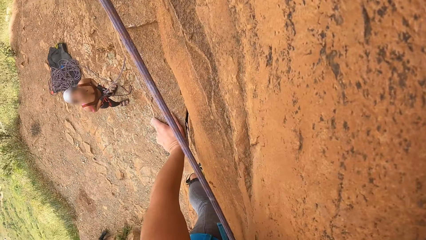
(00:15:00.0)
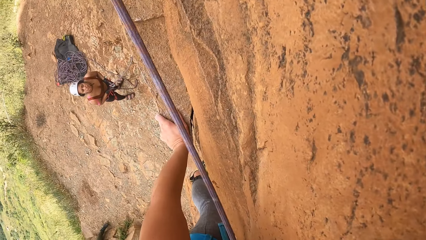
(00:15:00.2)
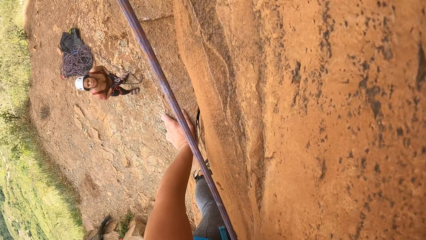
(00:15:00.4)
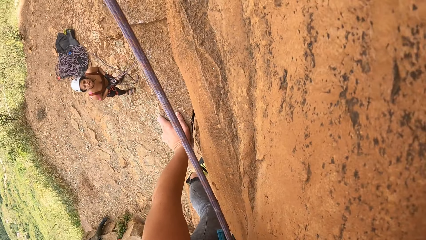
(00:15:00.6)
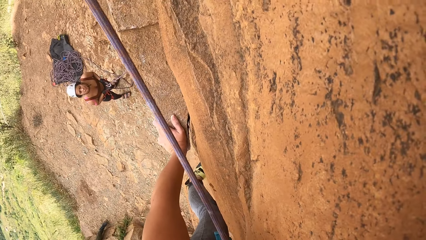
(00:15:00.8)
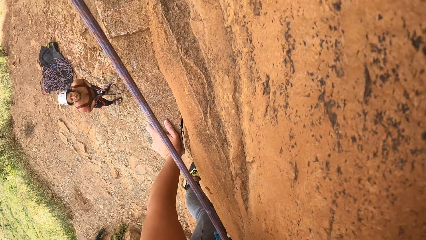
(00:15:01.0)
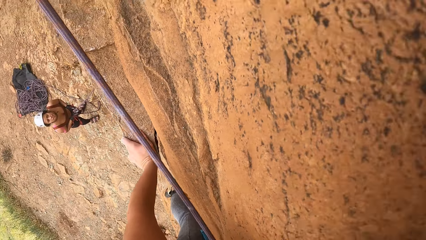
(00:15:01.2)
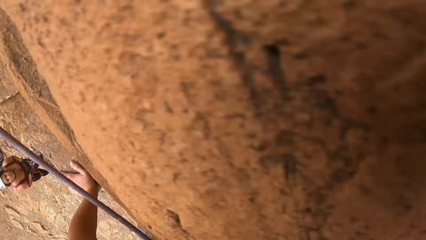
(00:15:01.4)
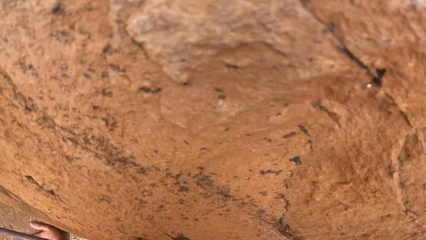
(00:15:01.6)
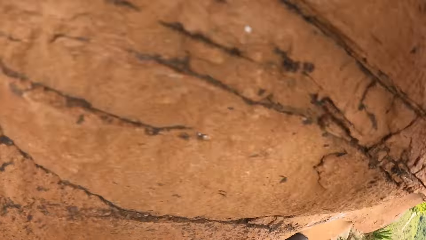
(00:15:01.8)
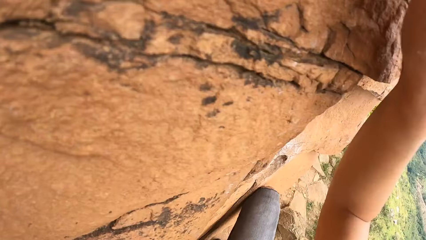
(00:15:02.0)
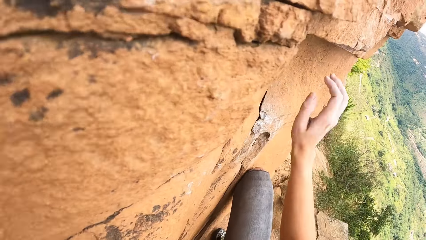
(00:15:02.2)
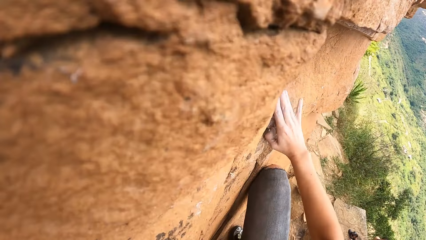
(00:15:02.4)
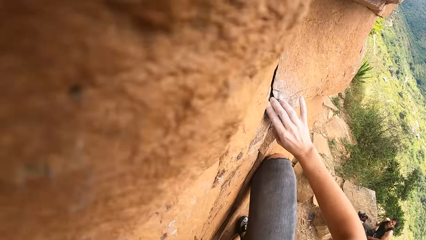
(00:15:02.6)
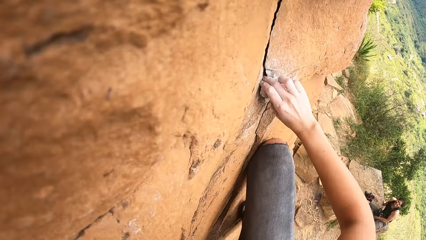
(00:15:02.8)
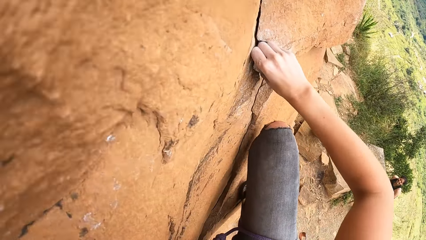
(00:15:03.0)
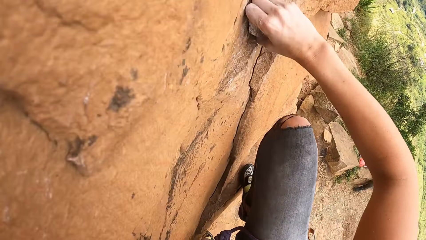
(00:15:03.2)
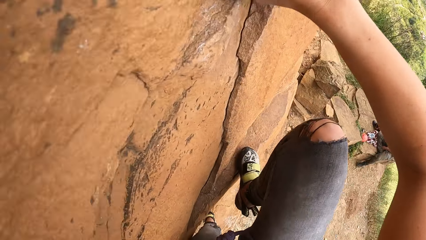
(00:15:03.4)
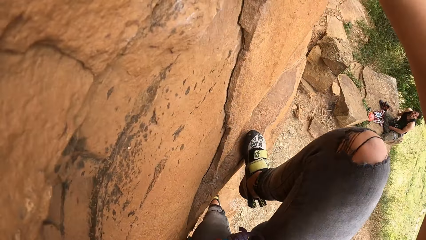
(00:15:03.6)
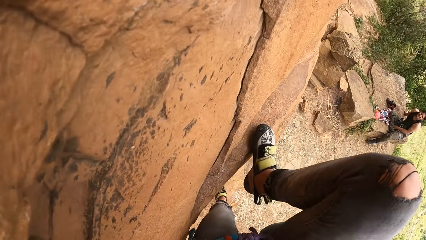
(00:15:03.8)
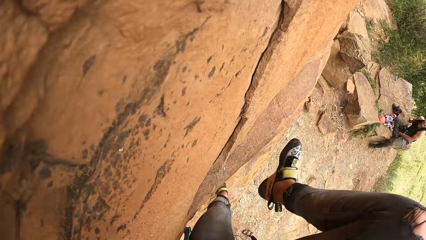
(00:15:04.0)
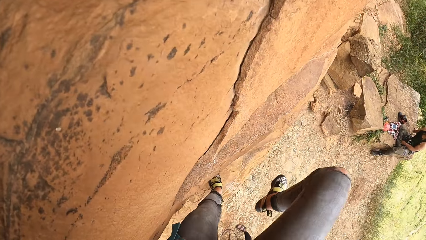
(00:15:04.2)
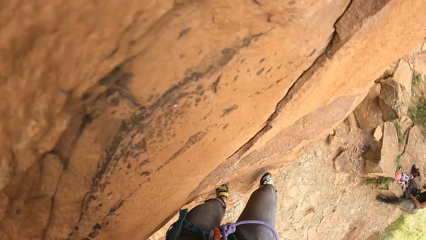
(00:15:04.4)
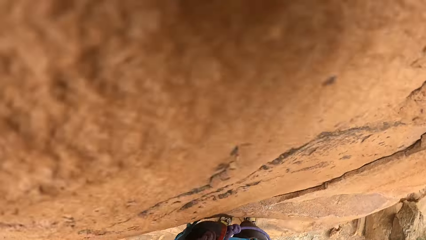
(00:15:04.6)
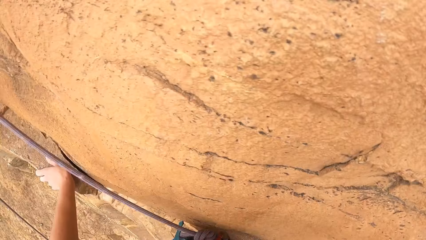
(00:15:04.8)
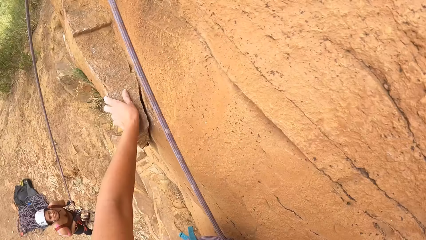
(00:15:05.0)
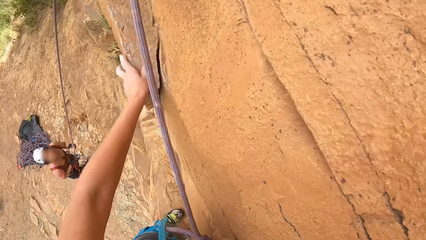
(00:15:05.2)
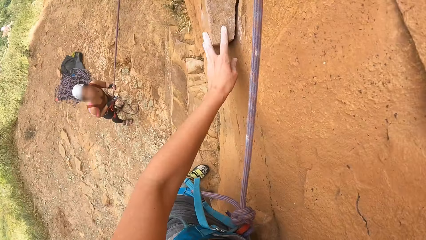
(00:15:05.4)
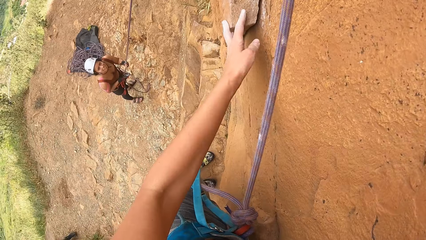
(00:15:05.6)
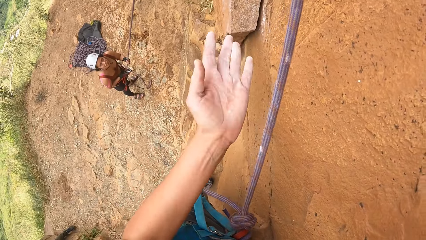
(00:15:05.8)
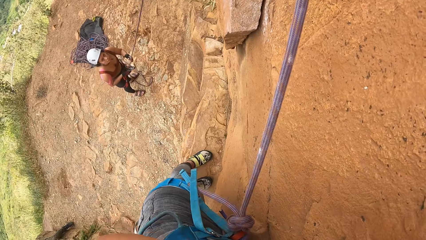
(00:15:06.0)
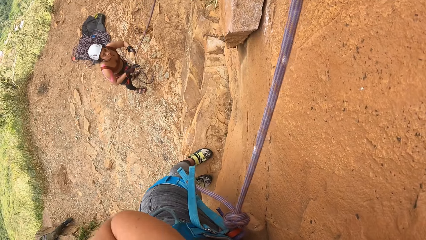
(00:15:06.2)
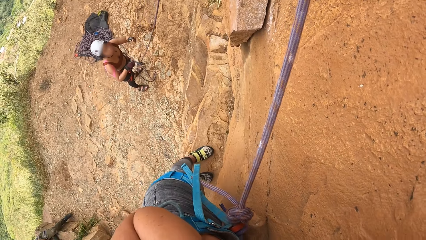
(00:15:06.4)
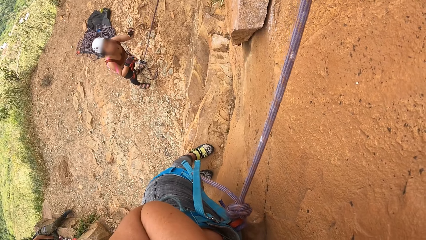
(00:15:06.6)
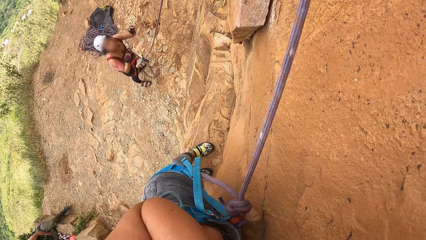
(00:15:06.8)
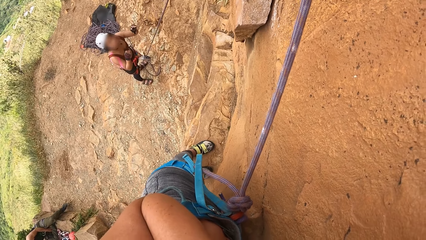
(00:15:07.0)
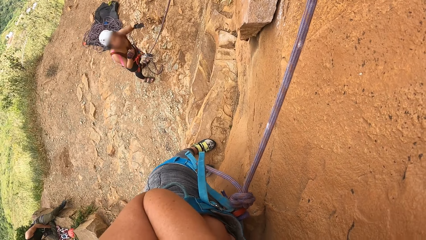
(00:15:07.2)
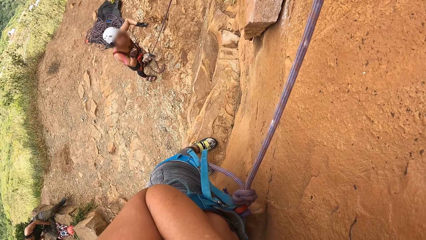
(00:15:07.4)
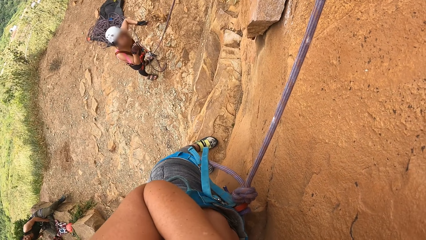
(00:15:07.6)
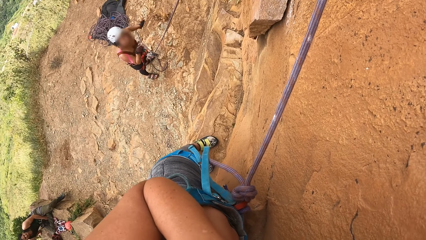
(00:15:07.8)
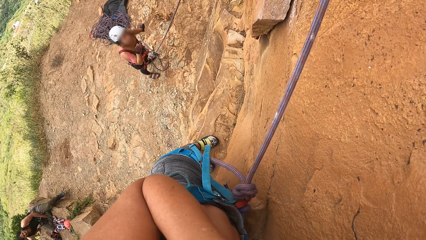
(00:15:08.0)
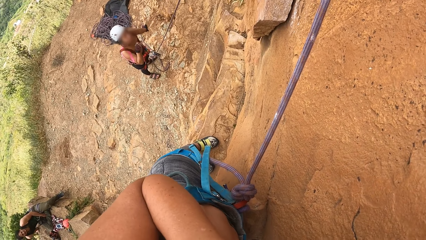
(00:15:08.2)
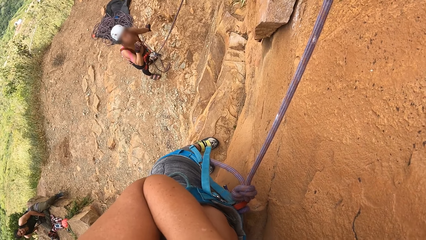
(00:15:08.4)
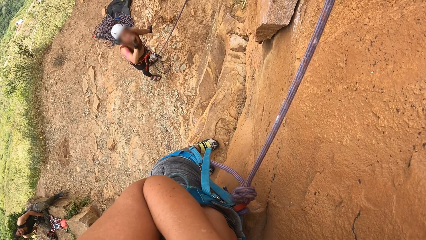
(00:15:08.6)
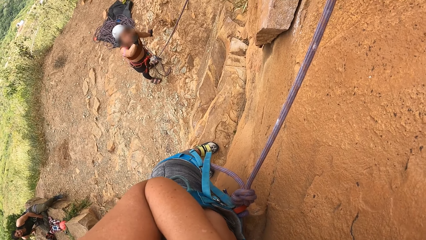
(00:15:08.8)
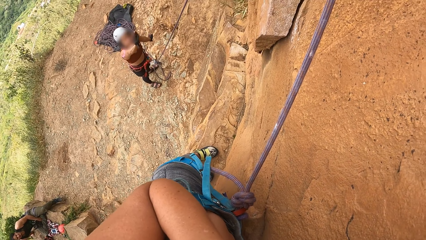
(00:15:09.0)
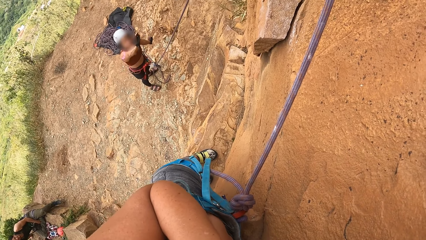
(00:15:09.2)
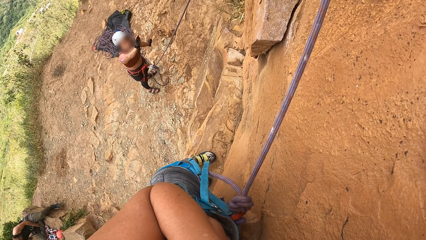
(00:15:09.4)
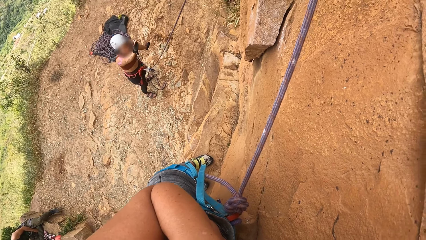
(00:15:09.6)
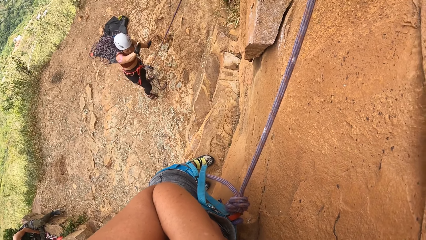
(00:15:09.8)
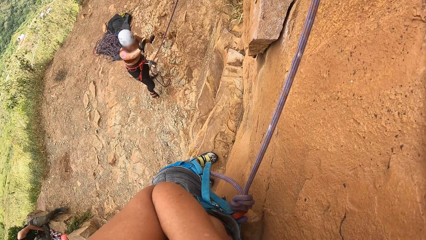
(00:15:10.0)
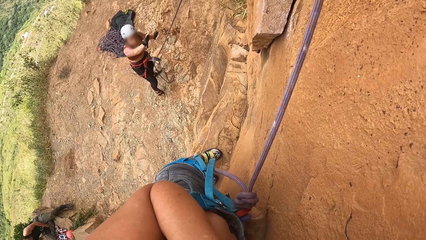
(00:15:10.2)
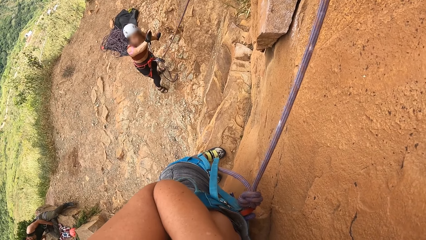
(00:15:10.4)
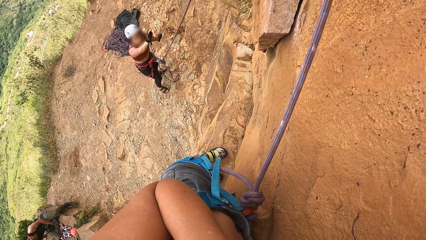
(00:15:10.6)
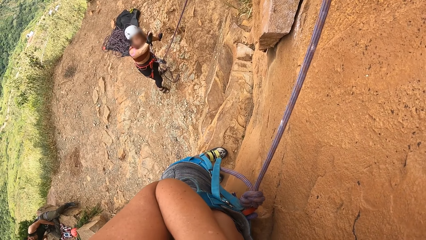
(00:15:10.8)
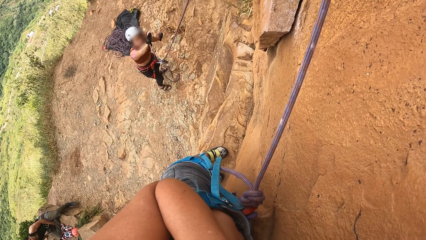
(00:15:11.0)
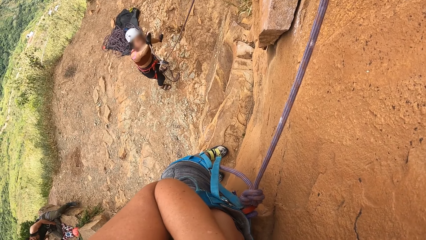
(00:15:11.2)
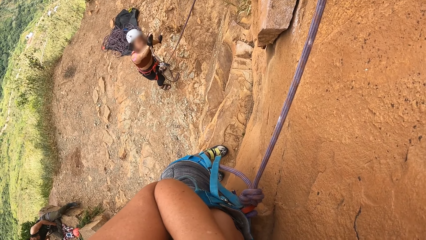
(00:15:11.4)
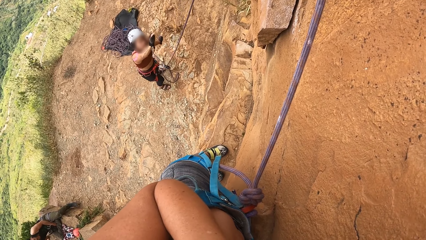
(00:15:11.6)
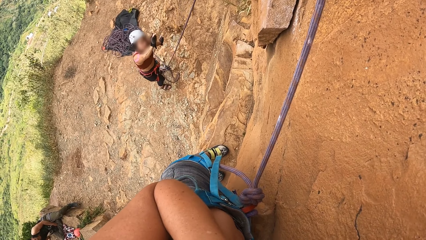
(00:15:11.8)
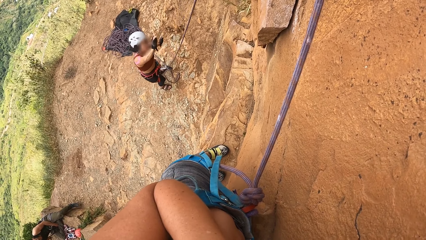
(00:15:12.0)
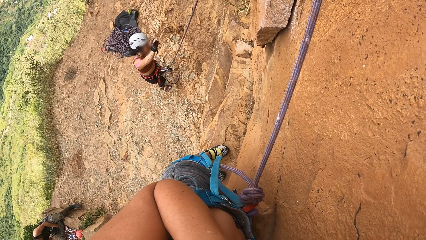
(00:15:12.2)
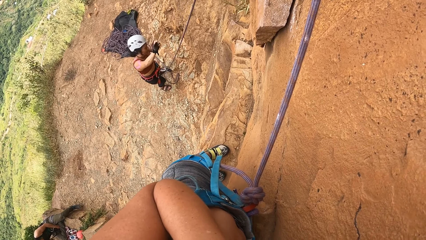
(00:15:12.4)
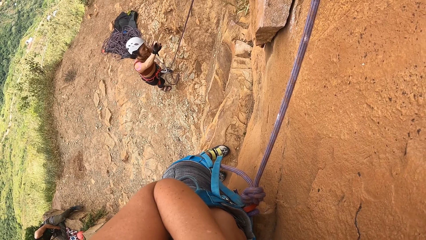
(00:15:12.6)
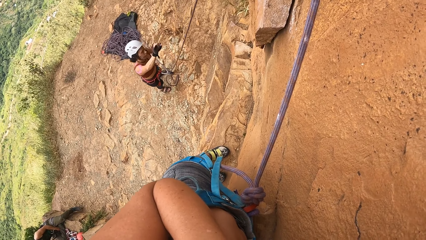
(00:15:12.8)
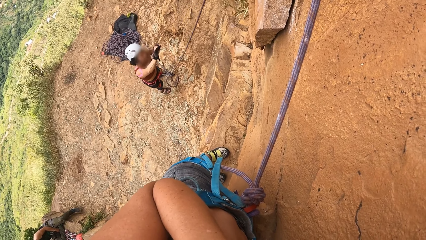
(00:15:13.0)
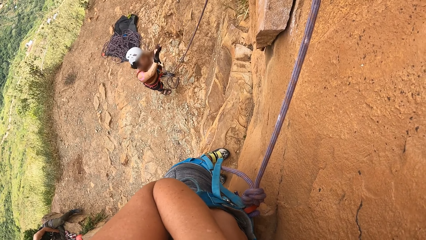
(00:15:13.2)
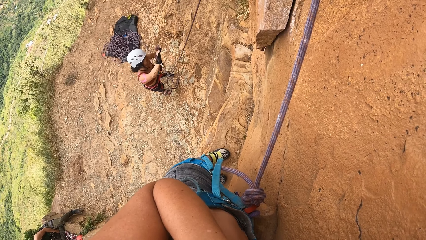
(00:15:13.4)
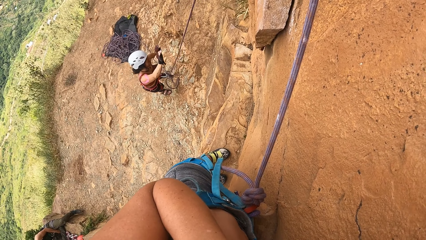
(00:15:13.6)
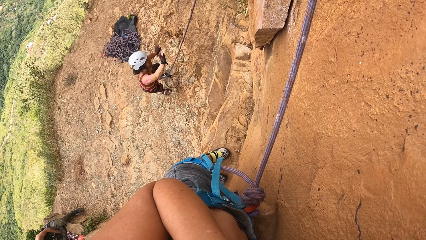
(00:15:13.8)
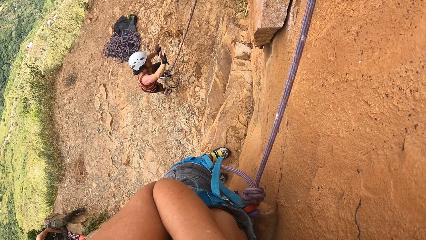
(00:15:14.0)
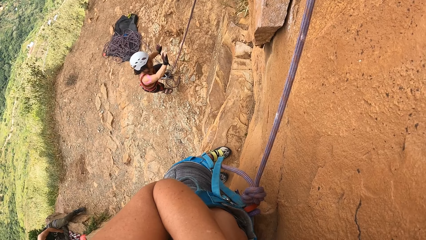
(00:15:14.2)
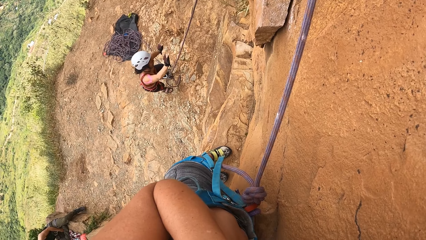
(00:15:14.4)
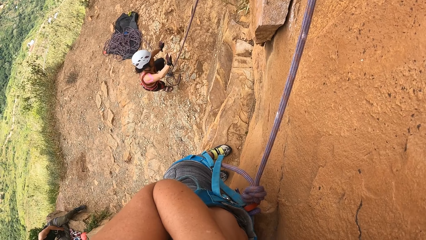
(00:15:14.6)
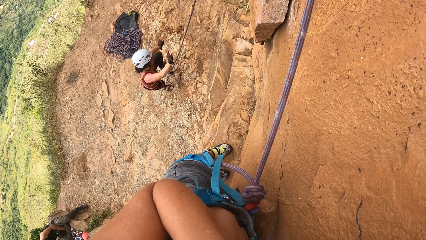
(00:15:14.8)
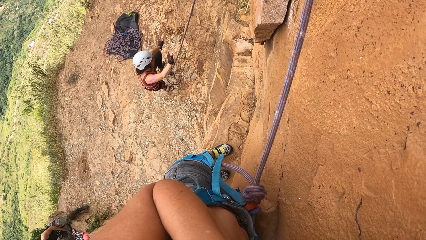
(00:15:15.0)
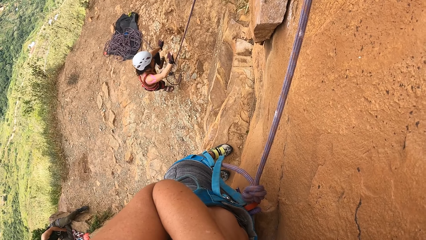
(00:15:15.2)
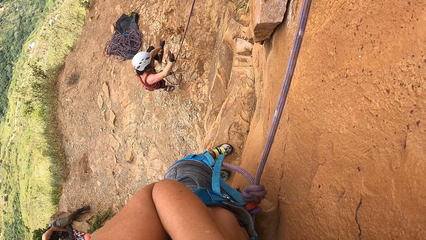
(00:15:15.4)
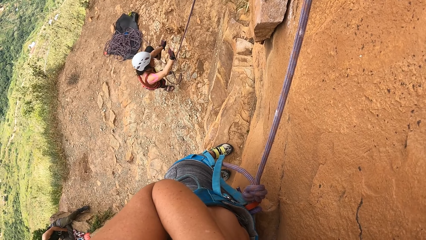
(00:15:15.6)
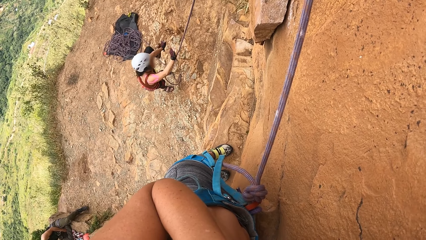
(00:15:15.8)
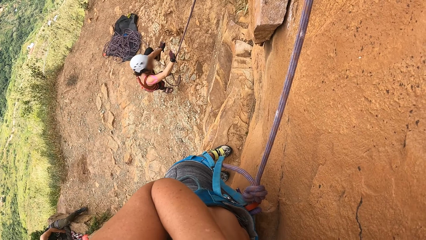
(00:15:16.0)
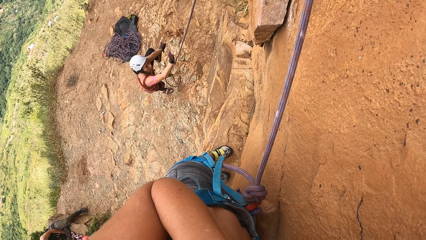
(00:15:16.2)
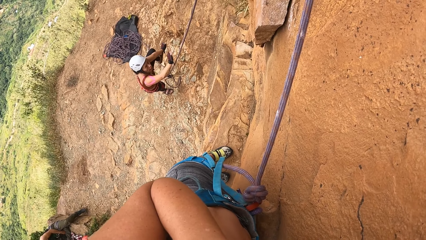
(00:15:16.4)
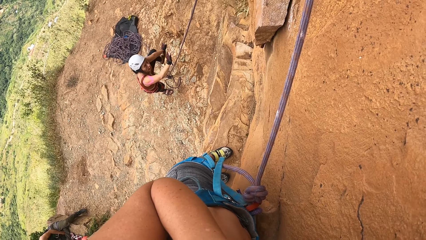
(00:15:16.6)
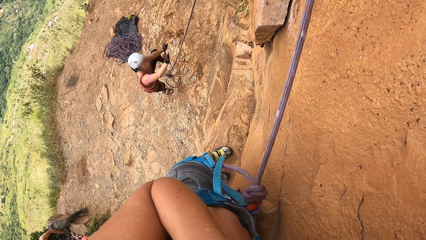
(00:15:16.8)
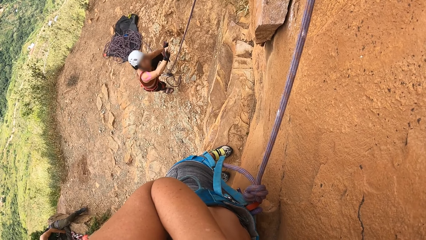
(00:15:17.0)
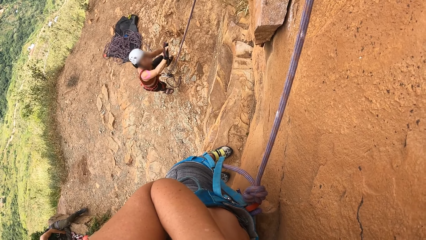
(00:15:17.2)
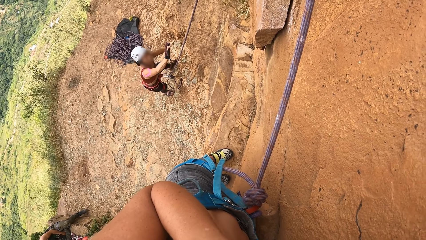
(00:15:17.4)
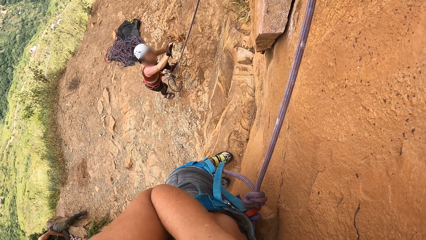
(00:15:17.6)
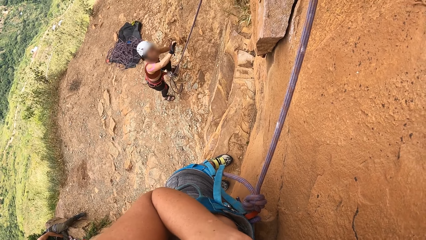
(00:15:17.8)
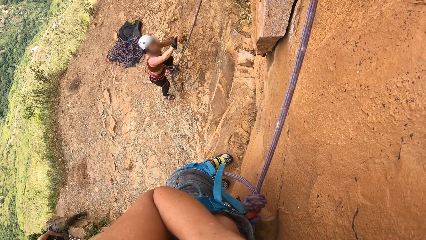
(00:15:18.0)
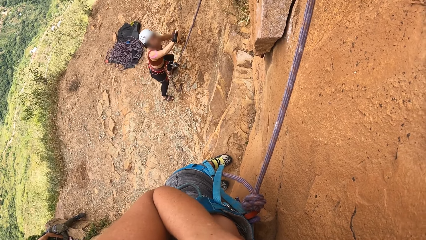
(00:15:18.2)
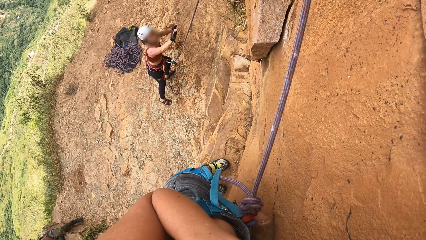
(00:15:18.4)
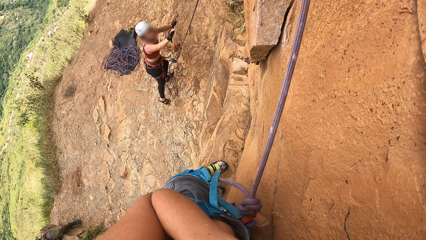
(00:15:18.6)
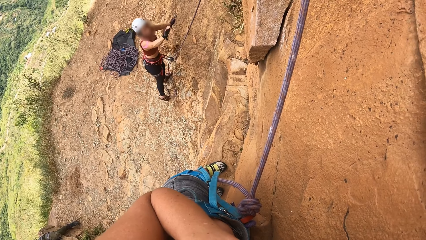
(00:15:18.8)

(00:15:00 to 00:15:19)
The camera wearer interacts with a woman. They stare at a man.
